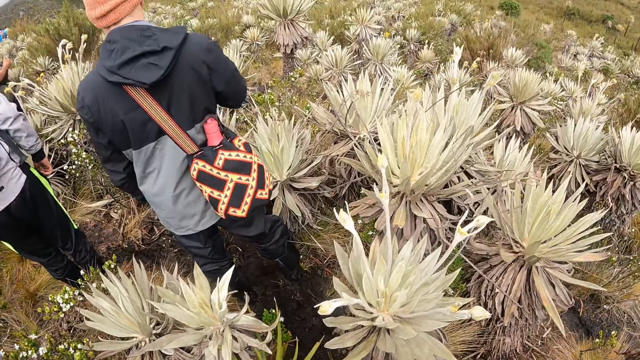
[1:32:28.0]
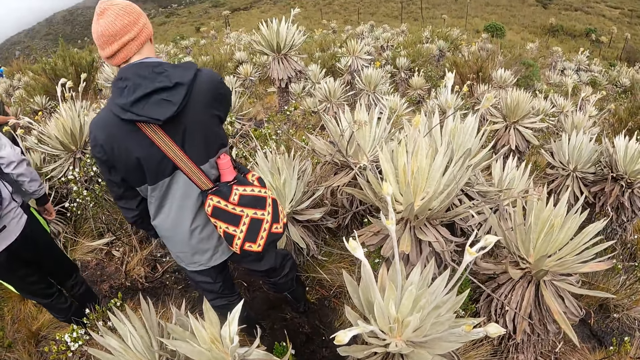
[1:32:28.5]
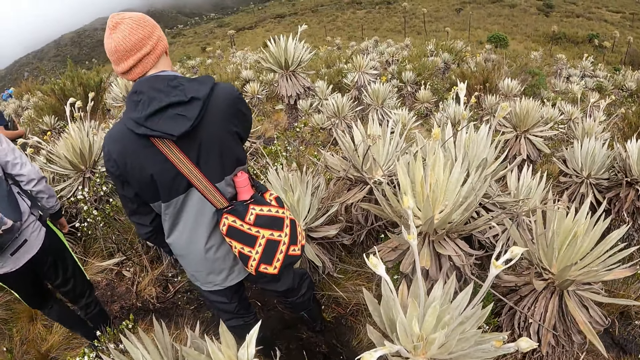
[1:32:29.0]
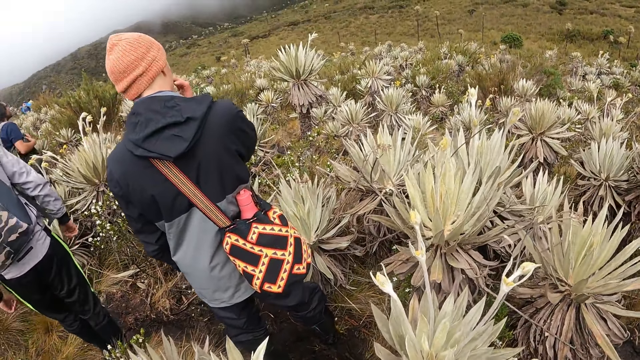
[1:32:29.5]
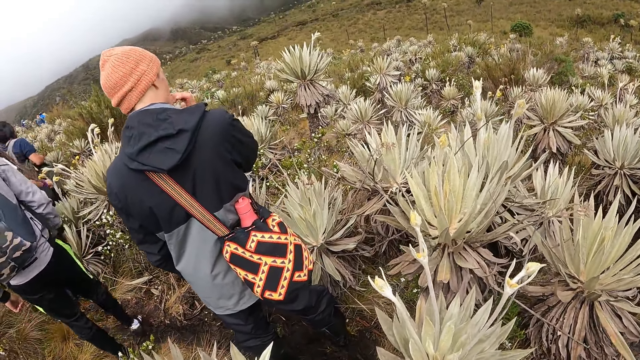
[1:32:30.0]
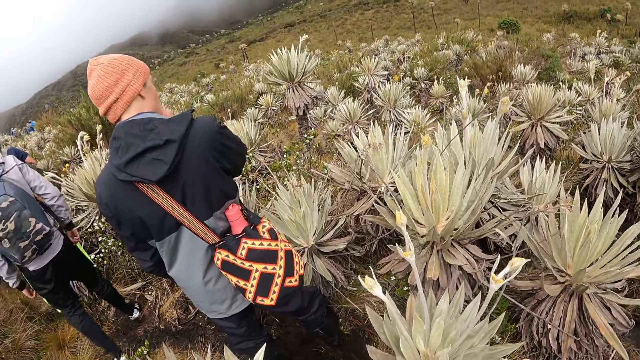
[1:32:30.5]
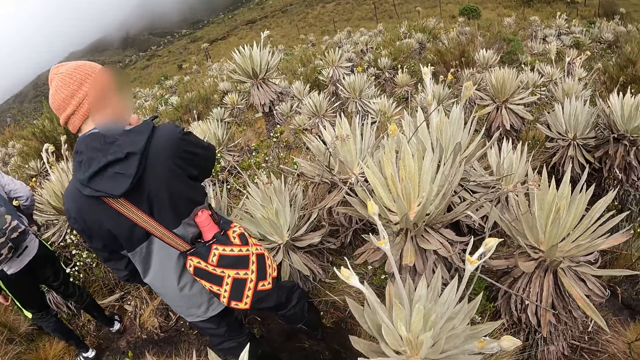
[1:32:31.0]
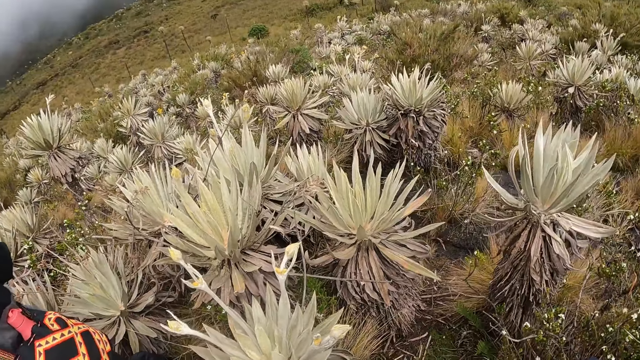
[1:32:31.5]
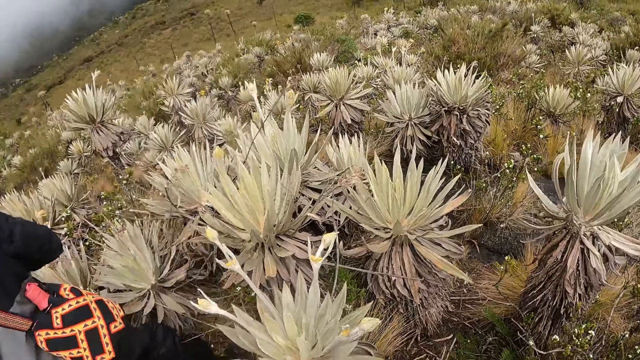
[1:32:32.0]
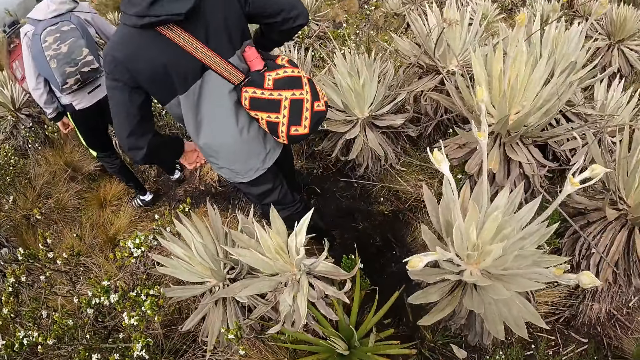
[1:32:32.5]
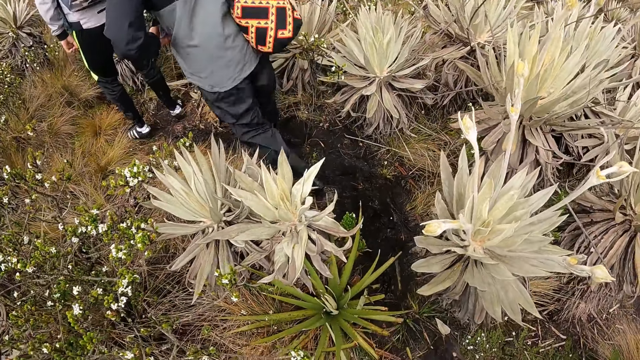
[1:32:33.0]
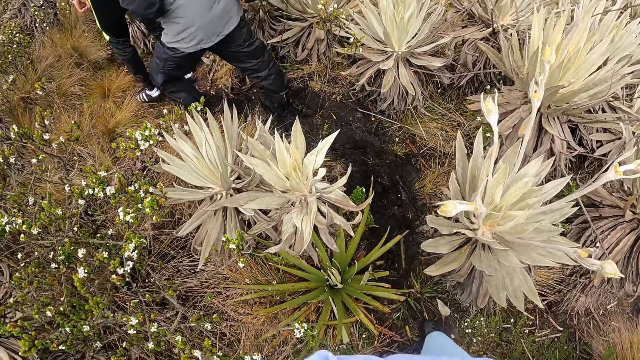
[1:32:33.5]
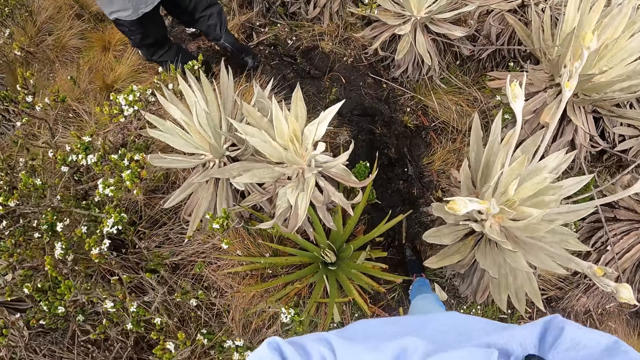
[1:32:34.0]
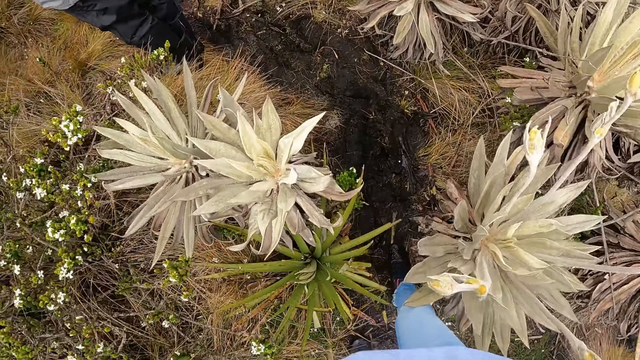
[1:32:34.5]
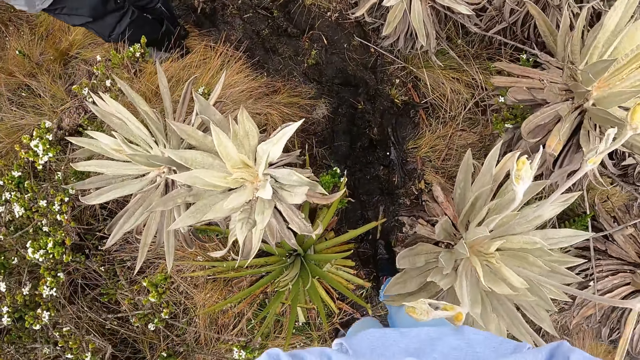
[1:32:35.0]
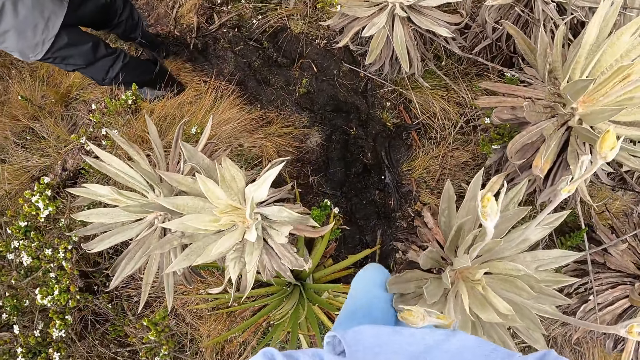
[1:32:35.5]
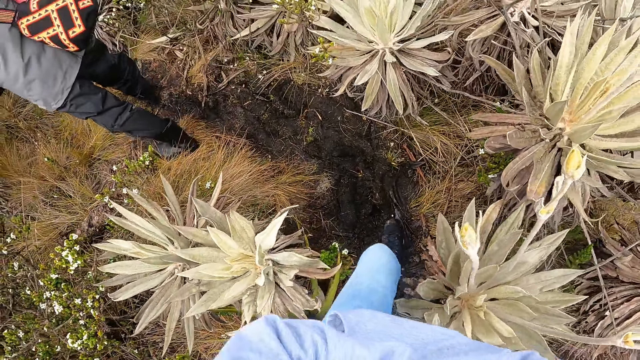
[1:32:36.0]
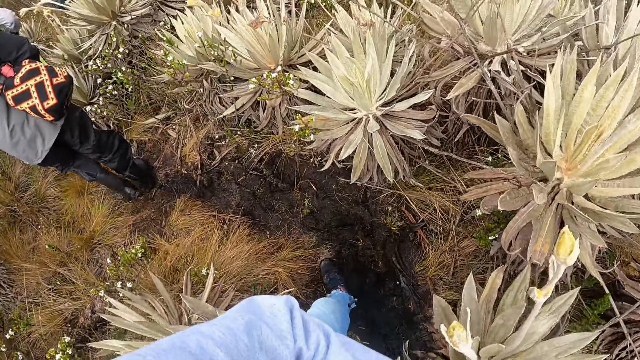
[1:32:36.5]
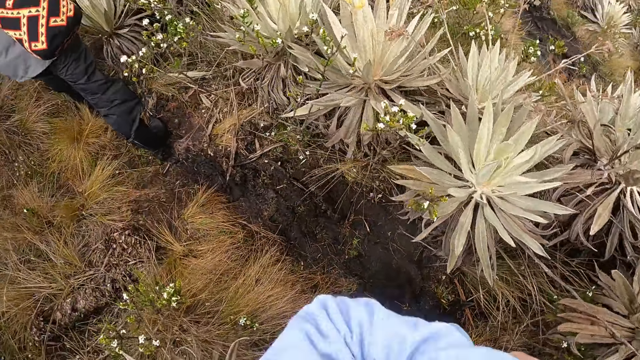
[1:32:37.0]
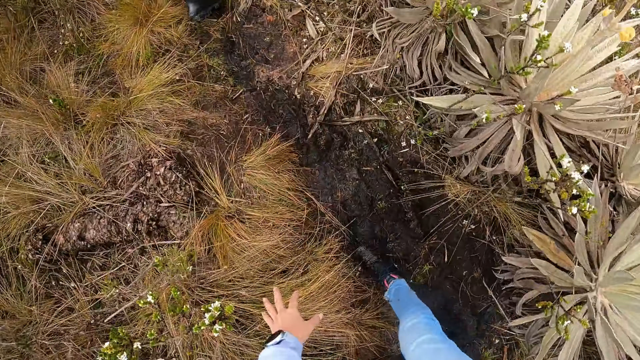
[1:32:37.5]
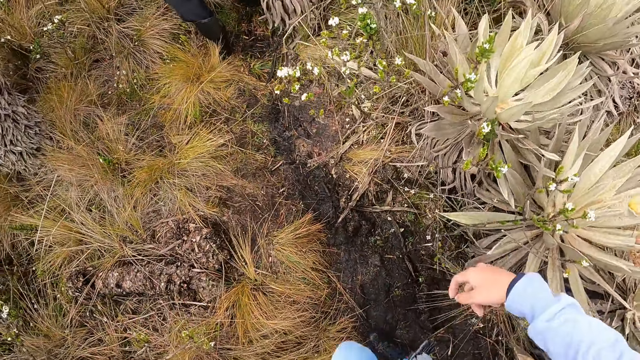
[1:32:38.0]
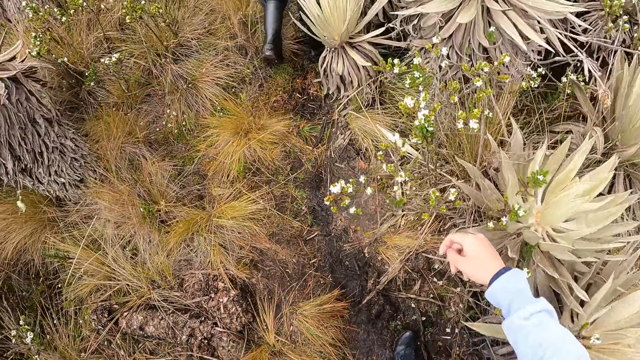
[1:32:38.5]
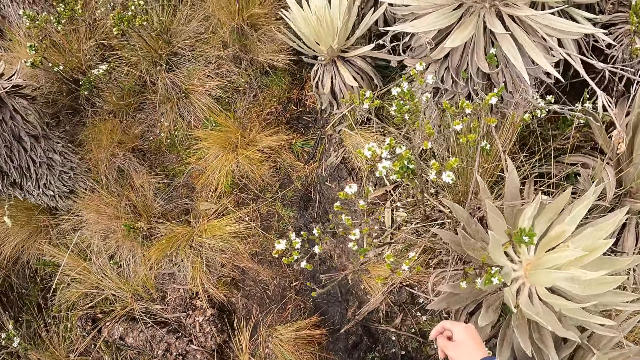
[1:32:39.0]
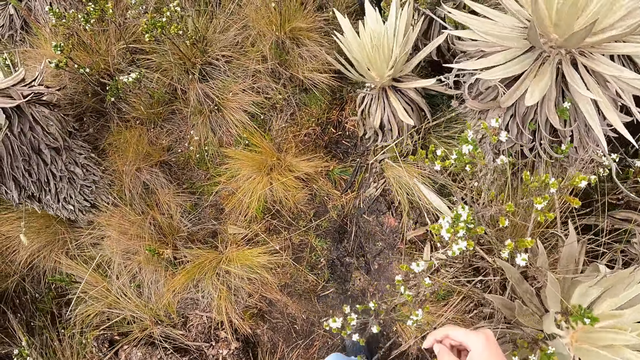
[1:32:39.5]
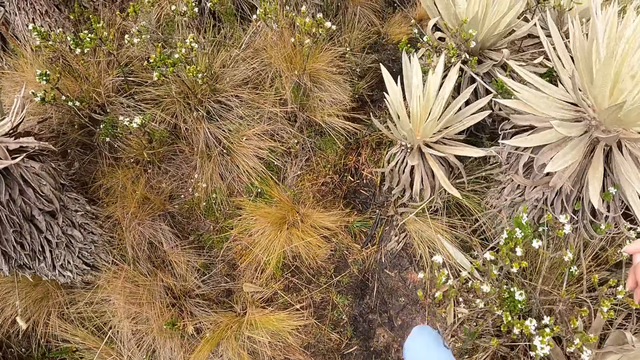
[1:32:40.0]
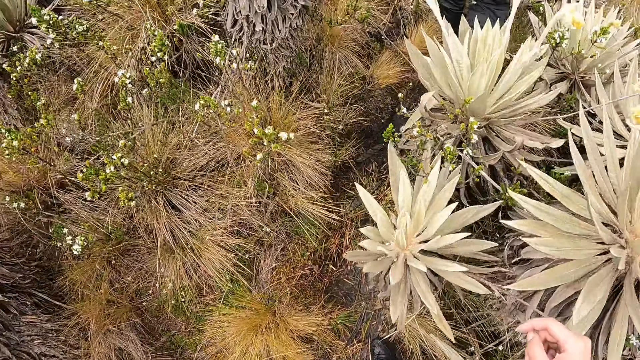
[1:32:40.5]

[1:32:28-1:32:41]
The camera wearer looks around. The man touches his face with his right hand. The man walks on the field. The camera wearer walks on the field.

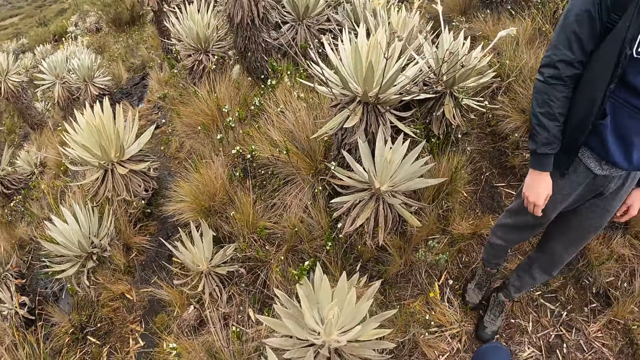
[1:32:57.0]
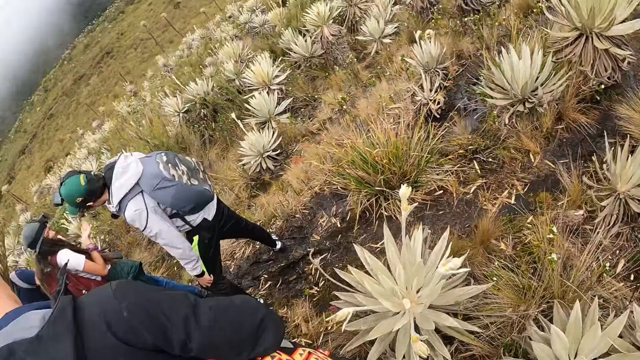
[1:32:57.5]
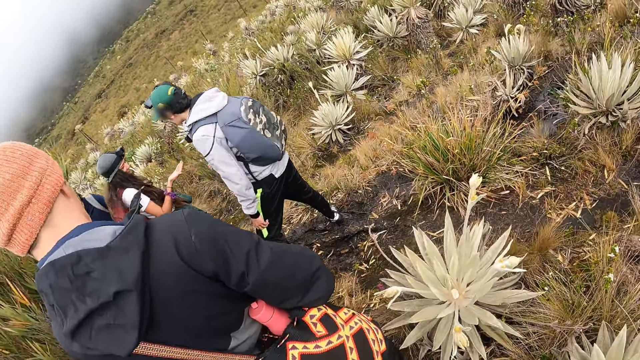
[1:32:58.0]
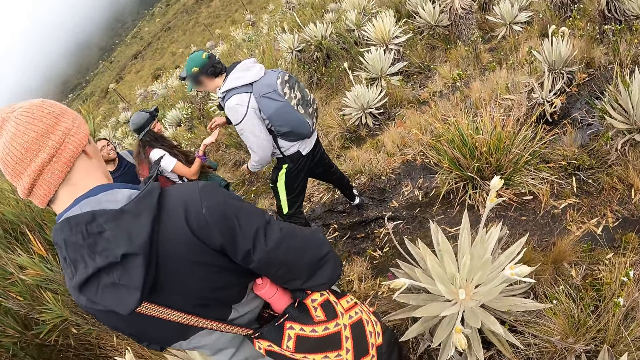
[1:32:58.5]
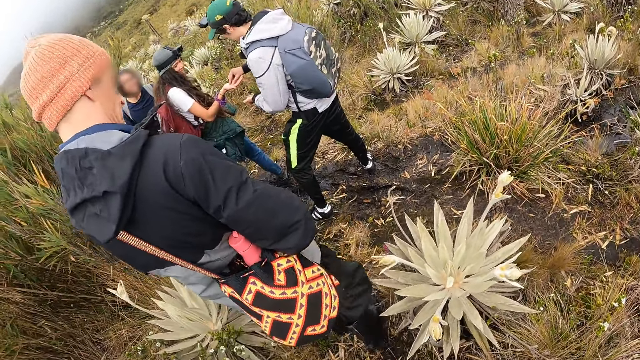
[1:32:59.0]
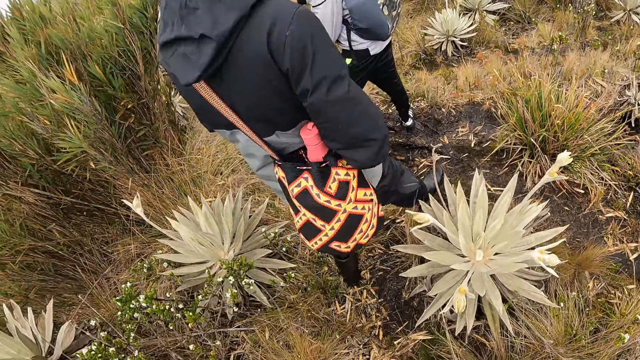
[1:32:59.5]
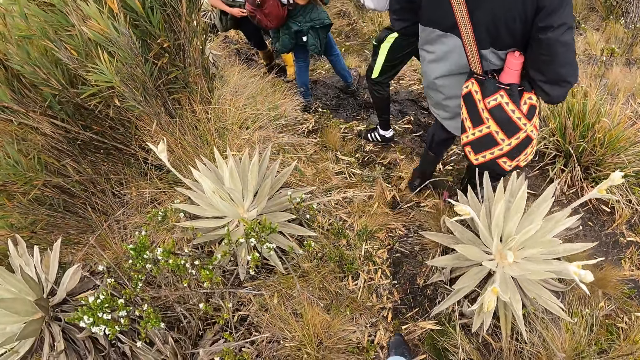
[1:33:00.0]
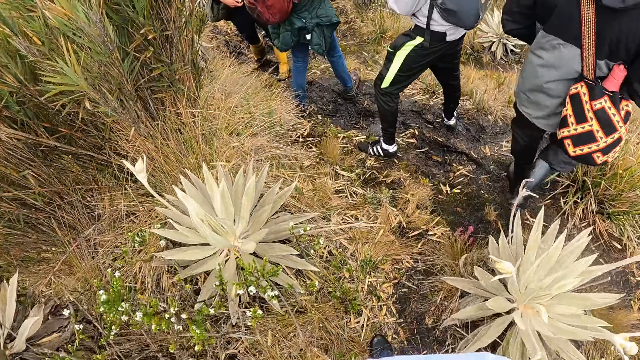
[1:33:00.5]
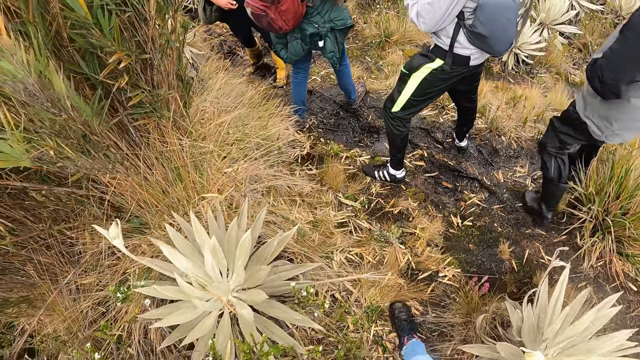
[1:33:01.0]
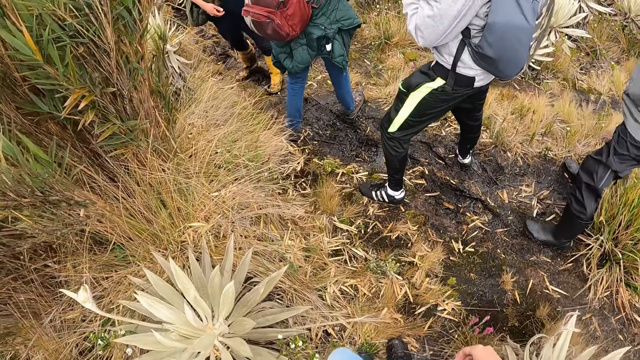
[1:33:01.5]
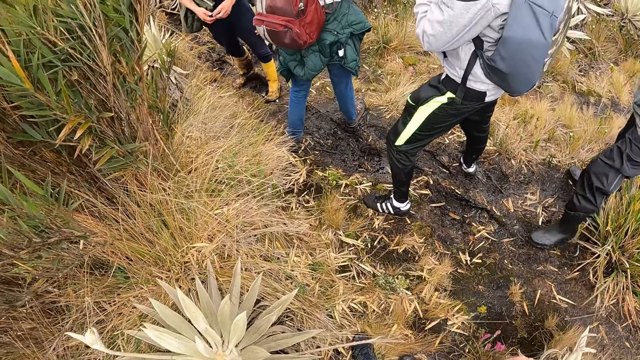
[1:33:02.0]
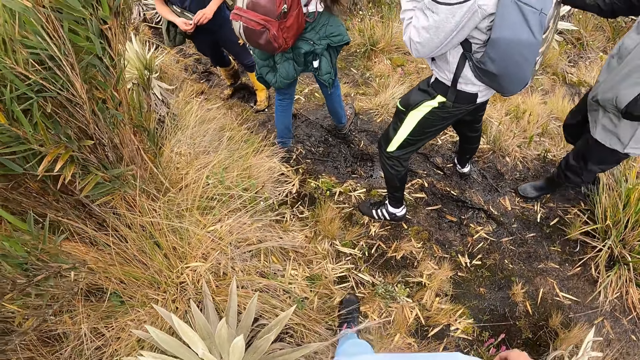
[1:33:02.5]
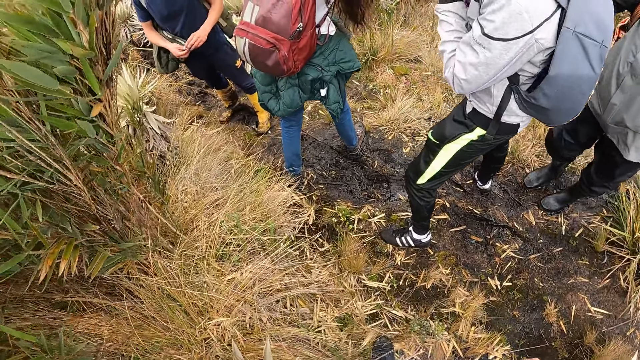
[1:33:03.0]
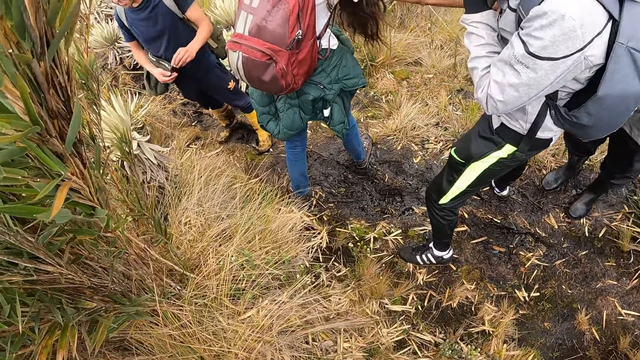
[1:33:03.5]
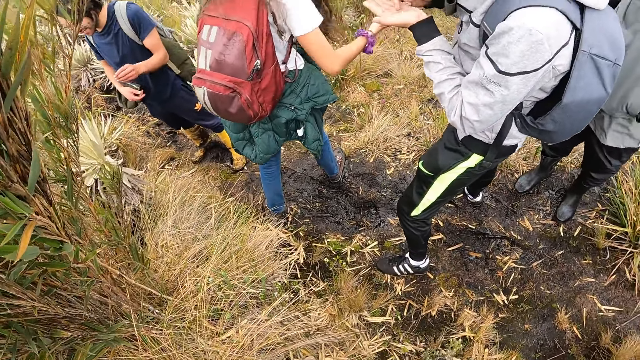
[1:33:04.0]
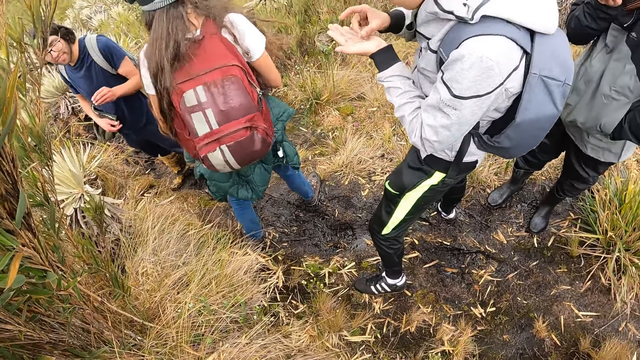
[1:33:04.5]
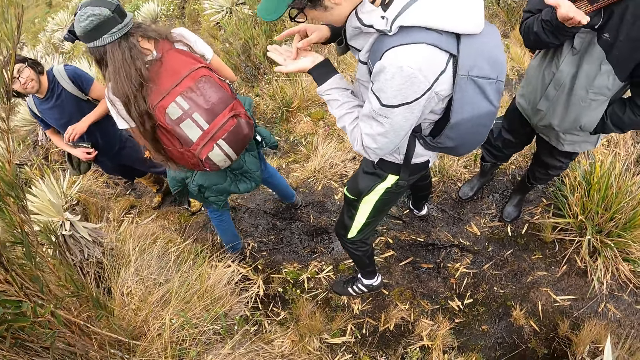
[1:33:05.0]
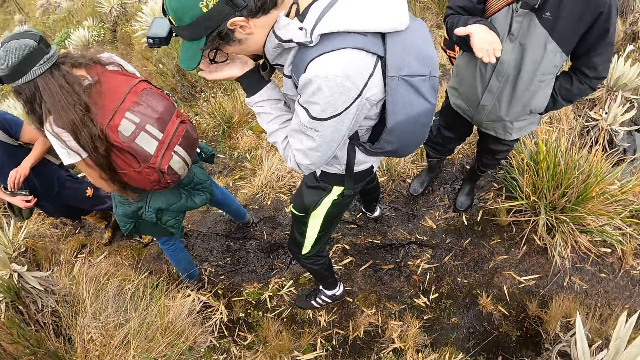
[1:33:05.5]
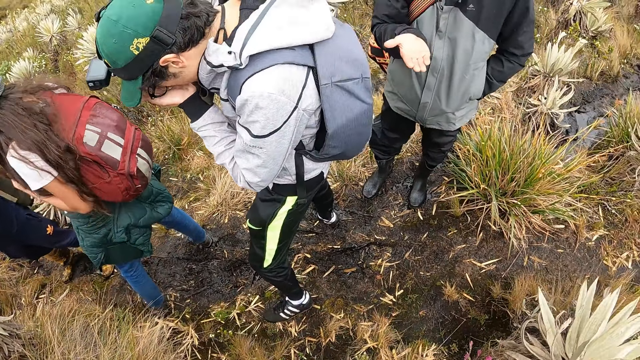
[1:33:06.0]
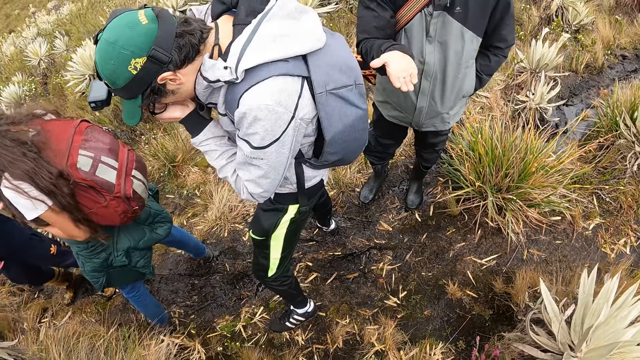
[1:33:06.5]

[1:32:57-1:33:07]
A man picks up a seed from the right hand of a woman with his right hand. The camera wearer looks around. The man touches the seed in his left hand with his right hand. The man bends his head towards his left hand.
